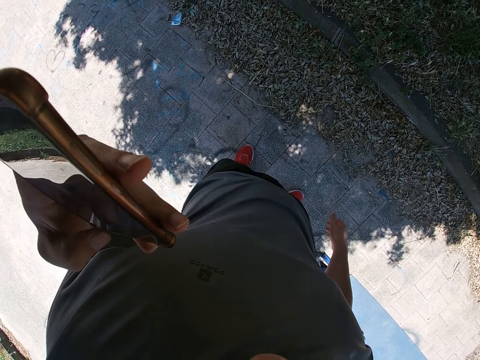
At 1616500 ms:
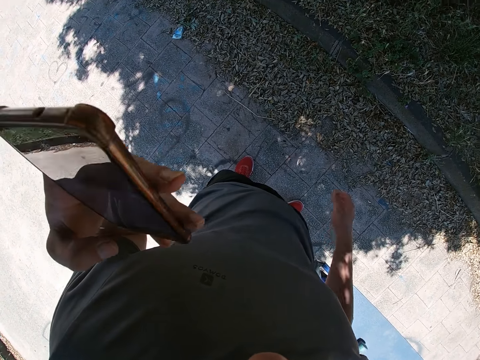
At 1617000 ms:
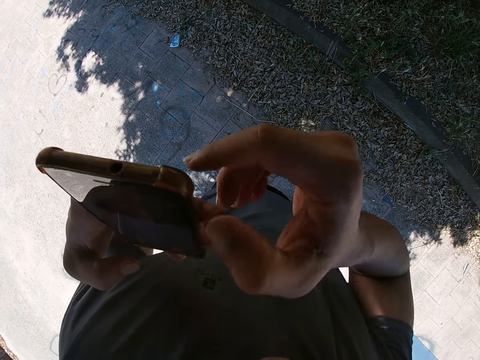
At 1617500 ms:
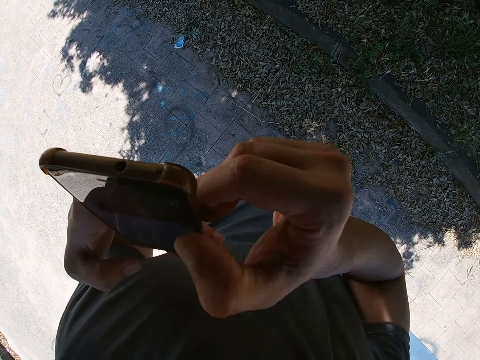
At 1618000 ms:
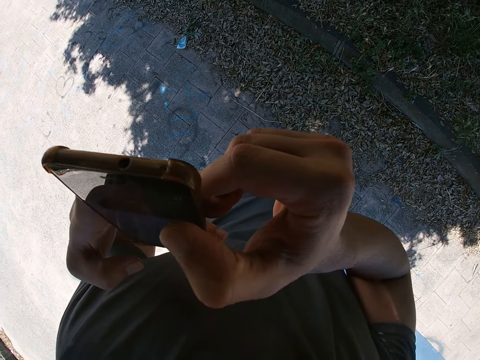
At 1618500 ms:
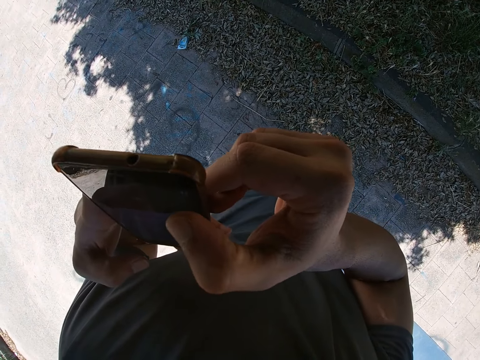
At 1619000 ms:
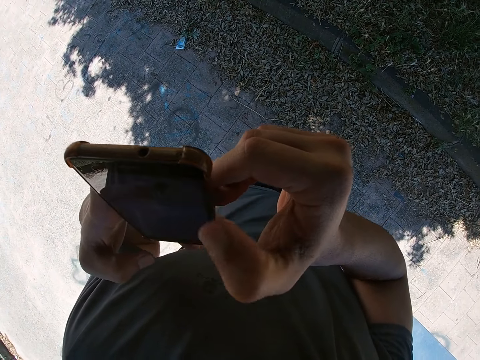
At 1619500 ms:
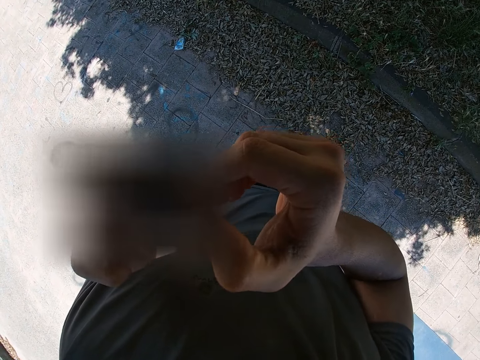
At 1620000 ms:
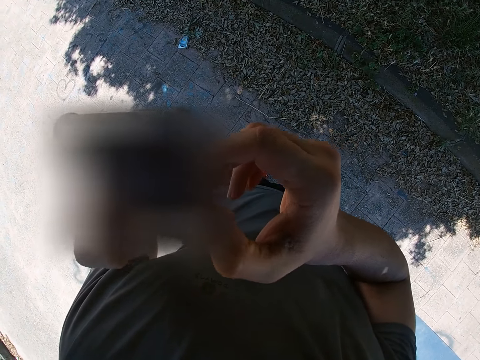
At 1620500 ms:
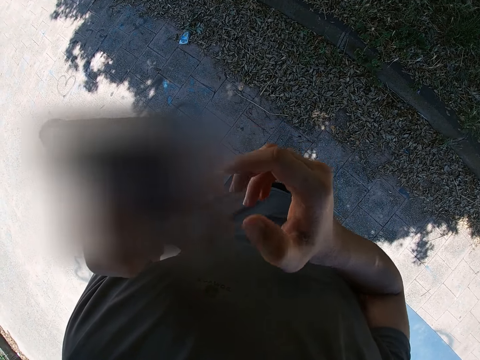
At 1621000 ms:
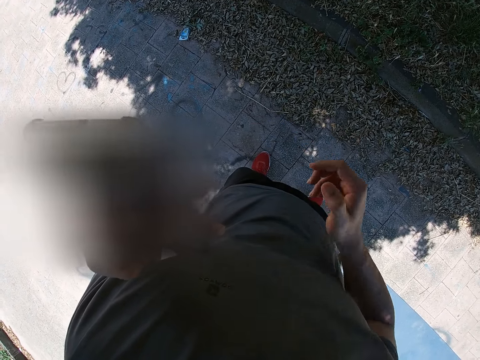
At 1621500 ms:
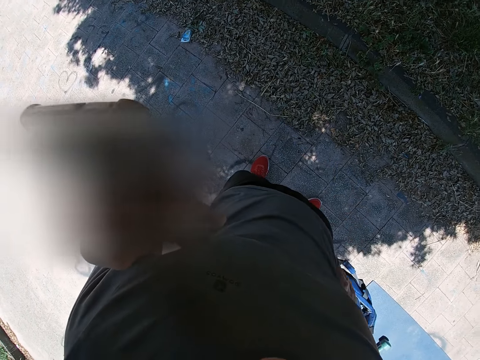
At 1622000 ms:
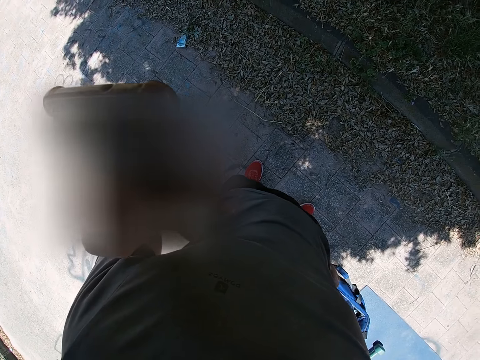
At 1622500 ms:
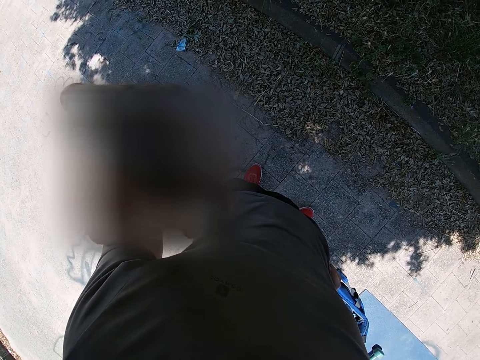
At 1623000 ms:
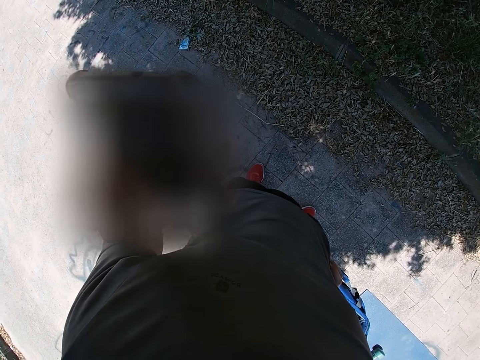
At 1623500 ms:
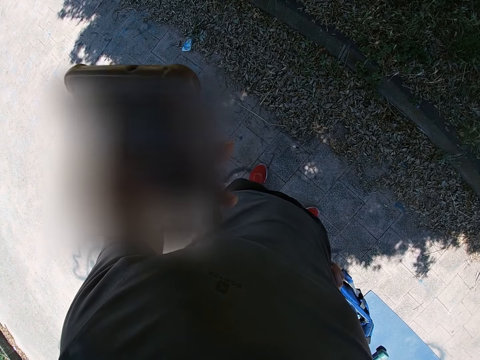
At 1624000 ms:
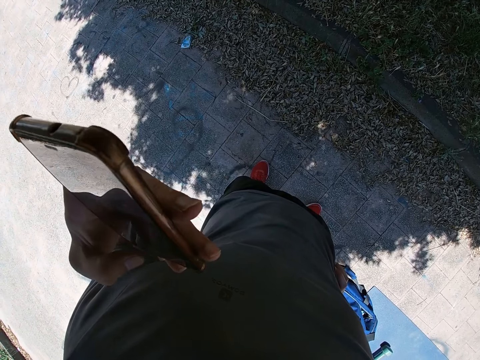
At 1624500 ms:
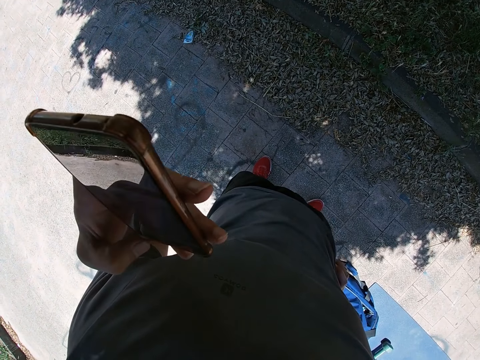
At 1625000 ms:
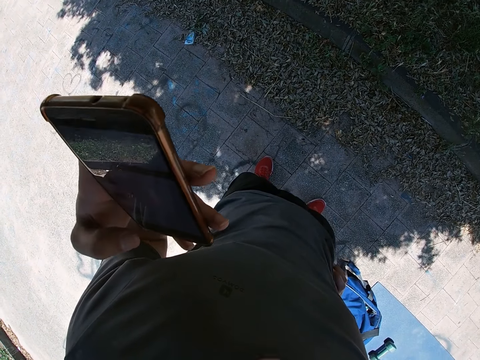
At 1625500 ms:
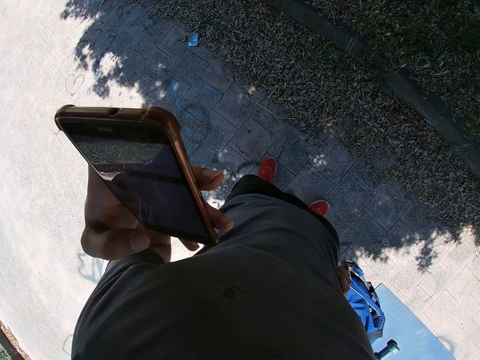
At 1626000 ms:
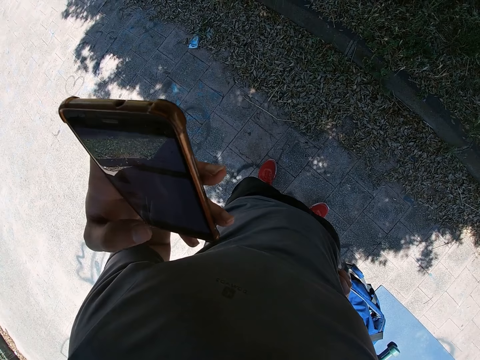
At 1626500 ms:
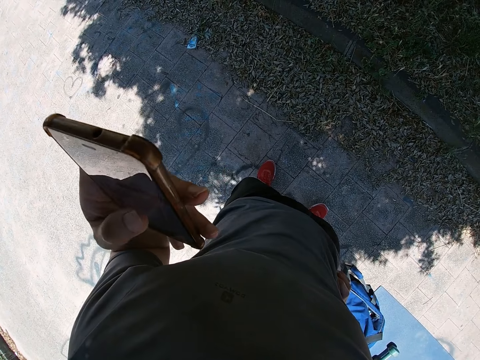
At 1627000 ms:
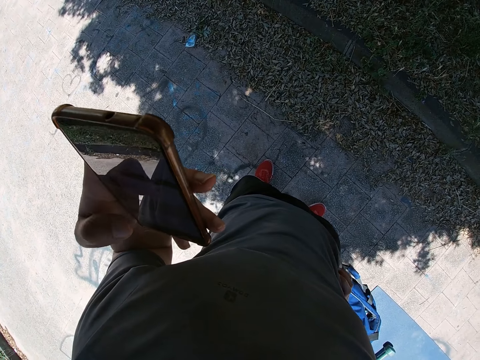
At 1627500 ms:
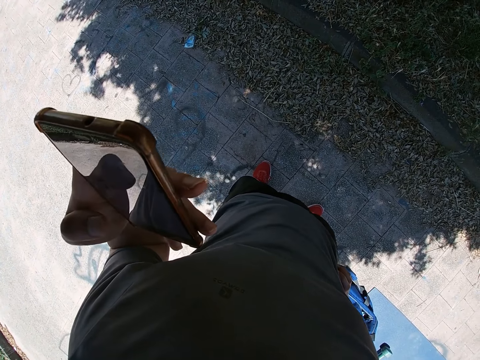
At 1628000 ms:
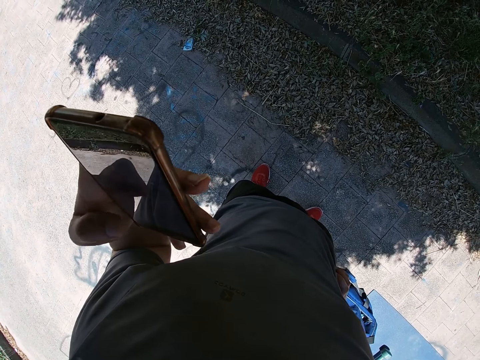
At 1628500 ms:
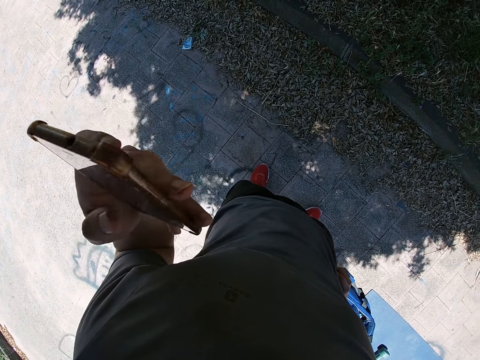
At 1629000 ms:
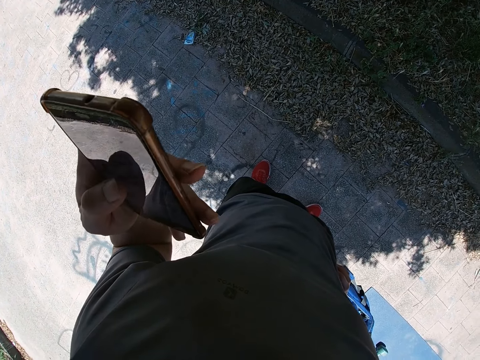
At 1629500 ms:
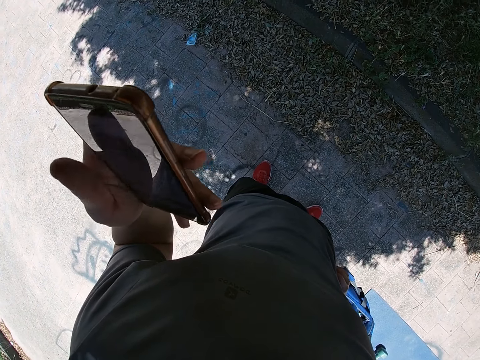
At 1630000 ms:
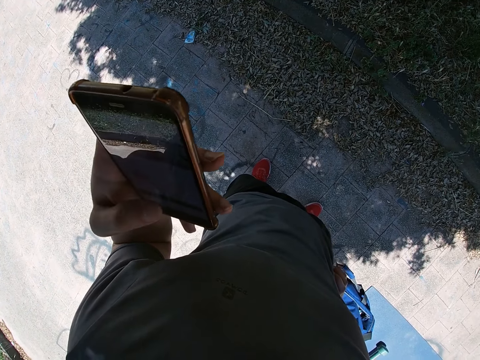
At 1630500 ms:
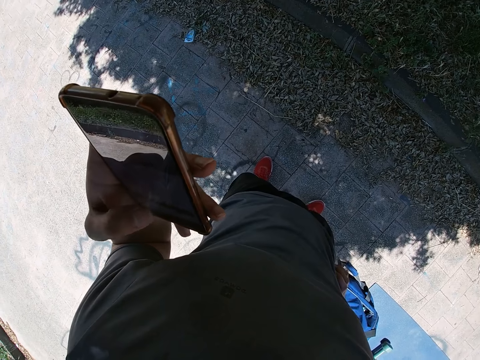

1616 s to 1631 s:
The camera wearer operates the mobile phone with both hands. He operates the mobile phone with his left hand. He releases the right hand.

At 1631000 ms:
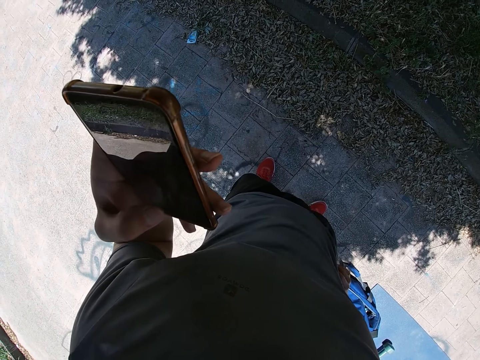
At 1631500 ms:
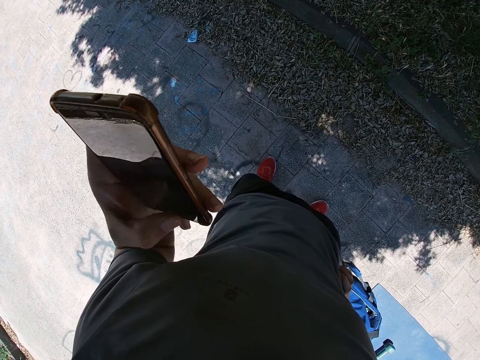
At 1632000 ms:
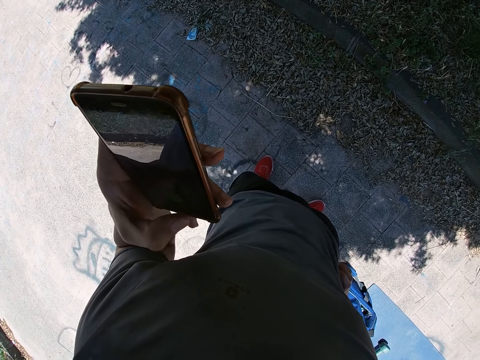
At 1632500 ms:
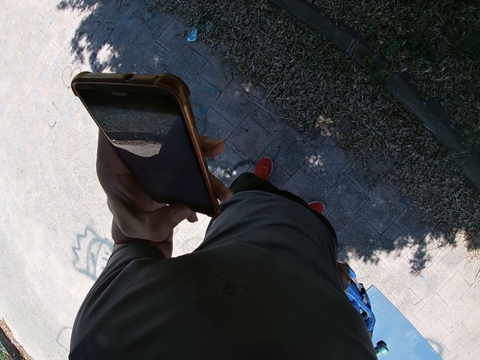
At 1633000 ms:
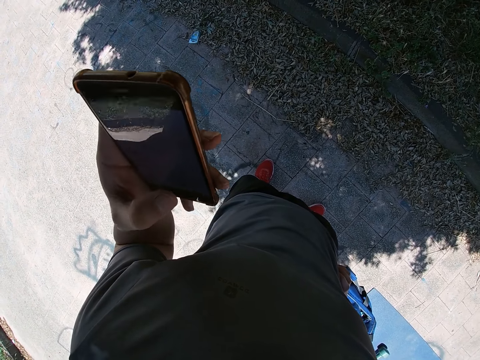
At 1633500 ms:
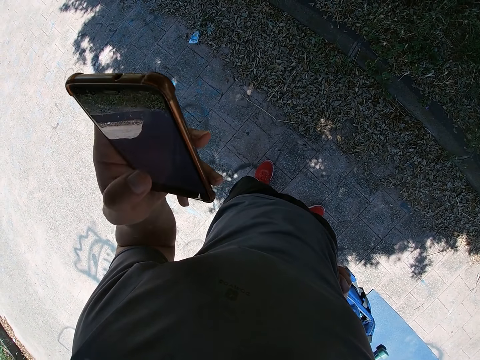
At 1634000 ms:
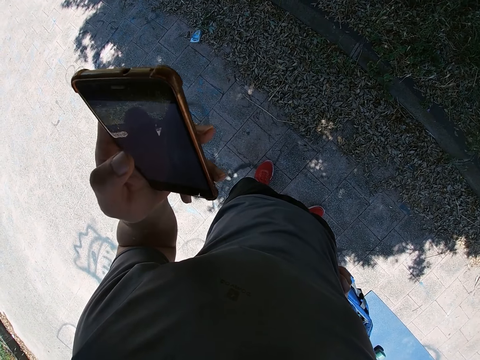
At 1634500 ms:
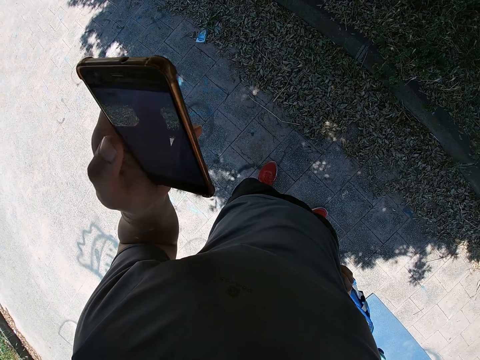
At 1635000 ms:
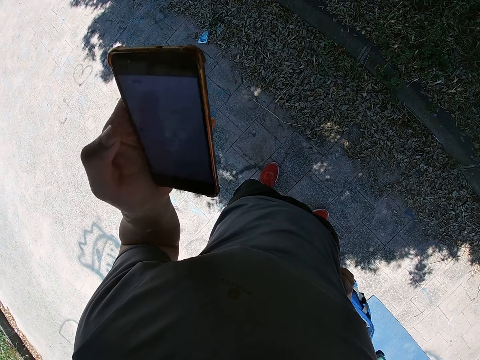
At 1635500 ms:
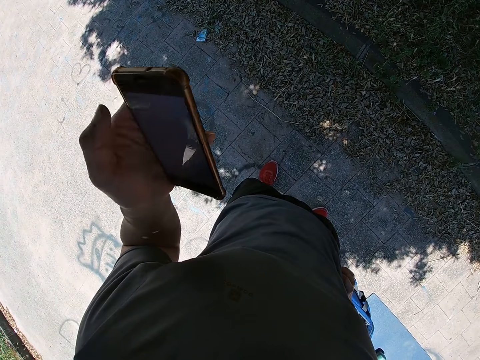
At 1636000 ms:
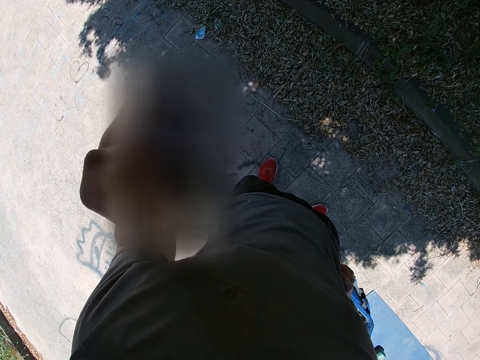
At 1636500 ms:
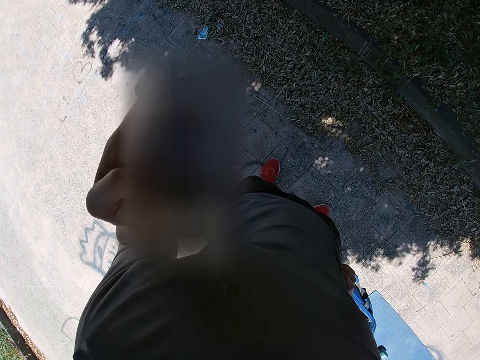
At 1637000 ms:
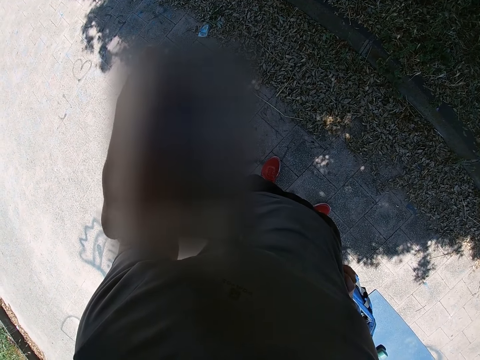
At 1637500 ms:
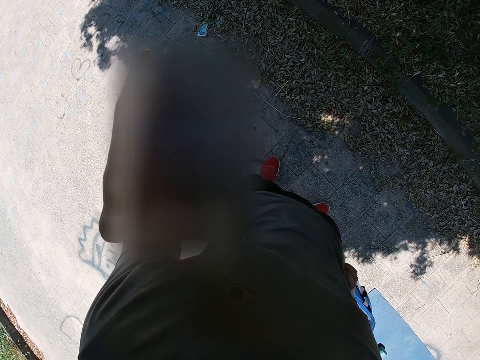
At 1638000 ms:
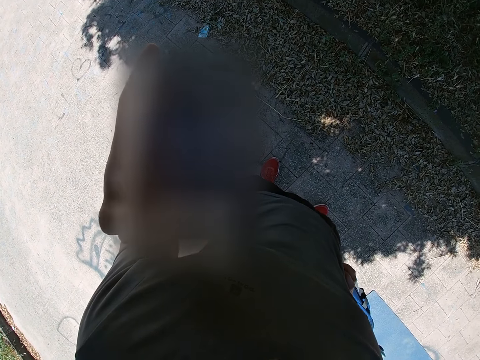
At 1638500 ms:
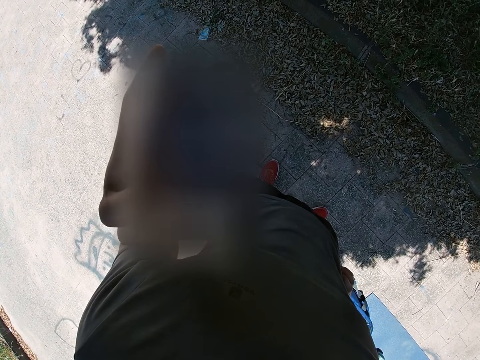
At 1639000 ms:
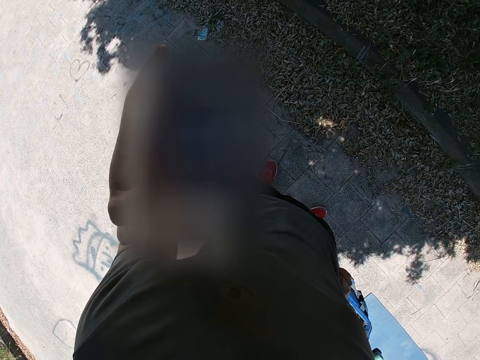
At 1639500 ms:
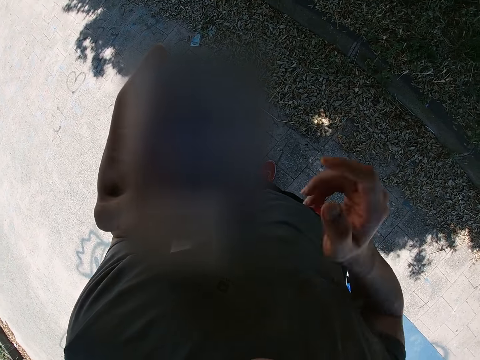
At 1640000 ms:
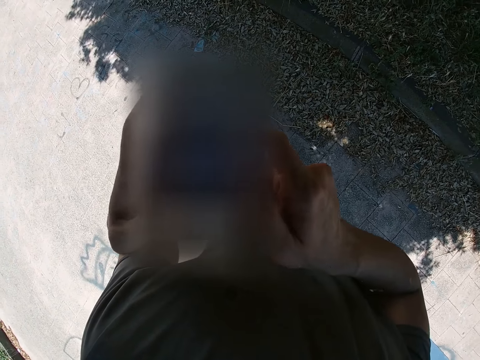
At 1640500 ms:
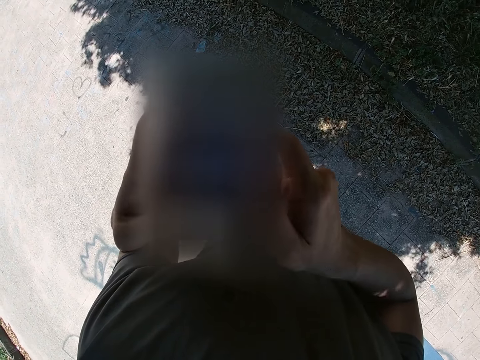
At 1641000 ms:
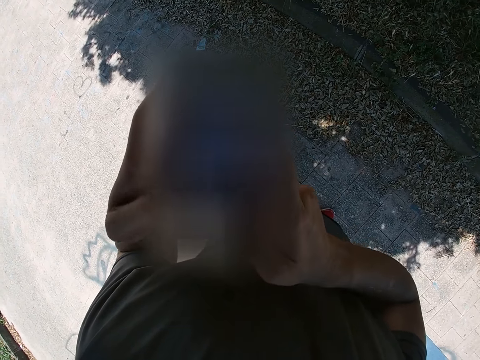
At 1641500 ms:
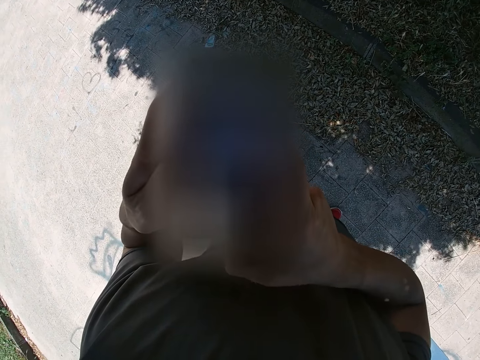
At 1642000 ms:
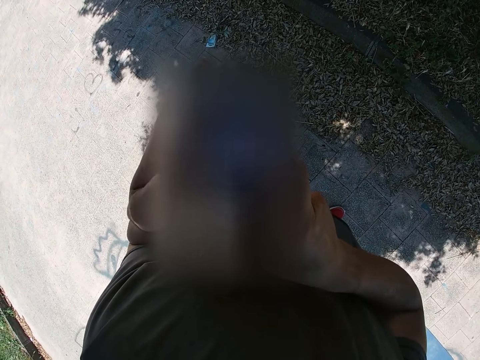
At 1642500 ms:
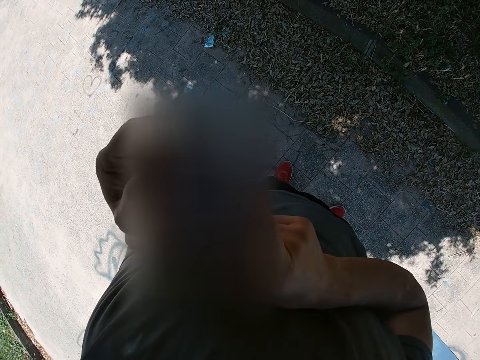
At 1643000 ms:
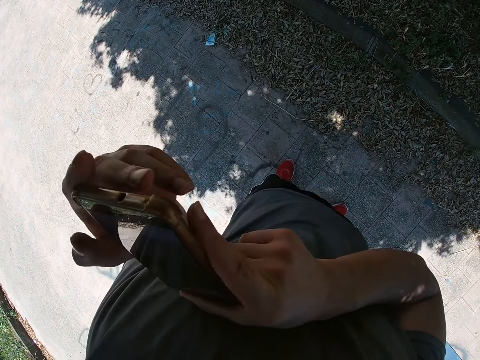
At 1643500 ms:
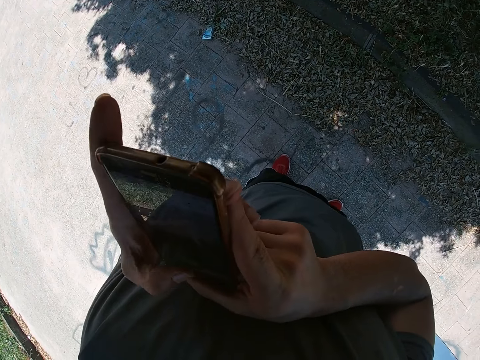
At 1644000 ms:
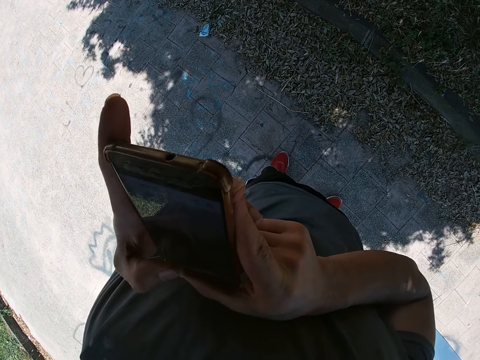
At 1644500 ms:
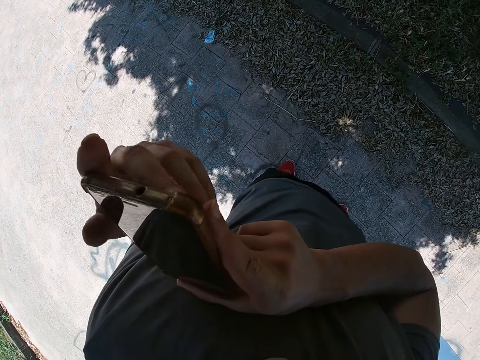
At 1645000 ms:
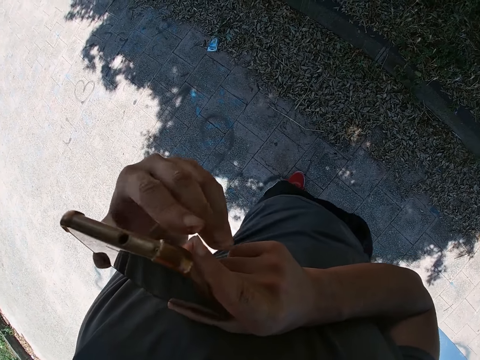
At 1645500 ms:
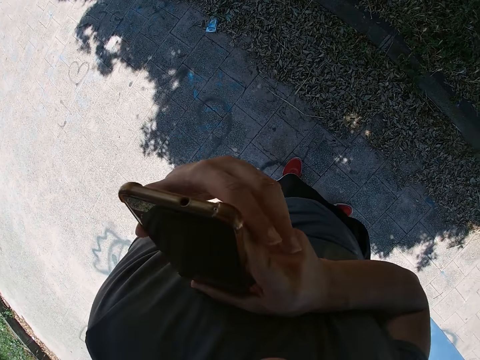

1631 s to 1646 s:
The camera wearer operates his mobile phone with both hands.
